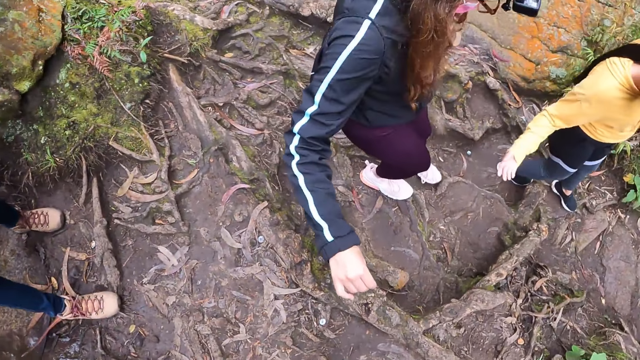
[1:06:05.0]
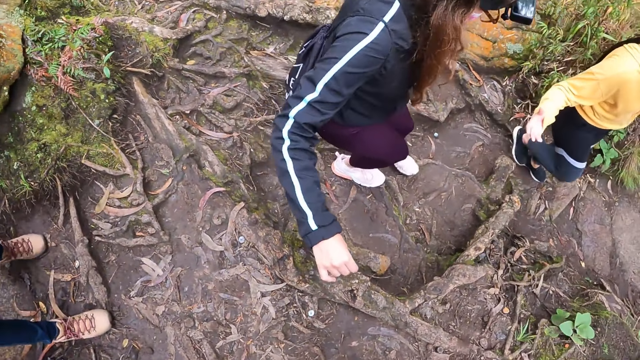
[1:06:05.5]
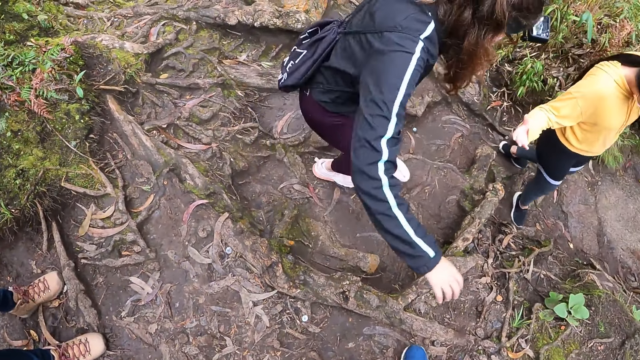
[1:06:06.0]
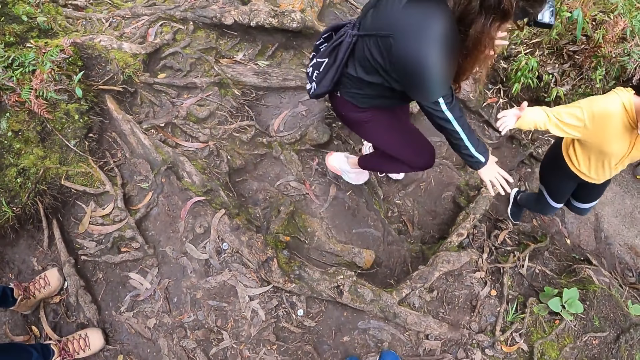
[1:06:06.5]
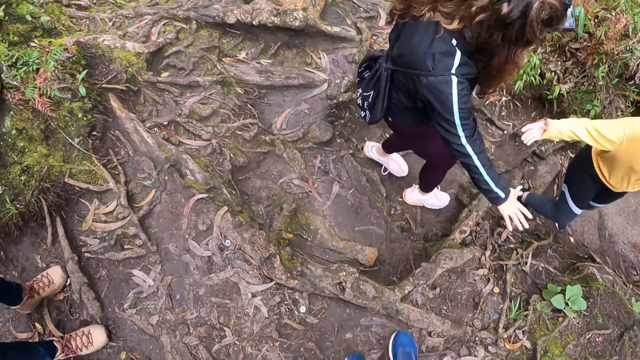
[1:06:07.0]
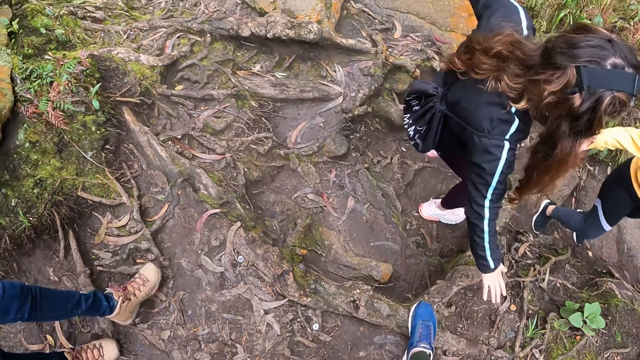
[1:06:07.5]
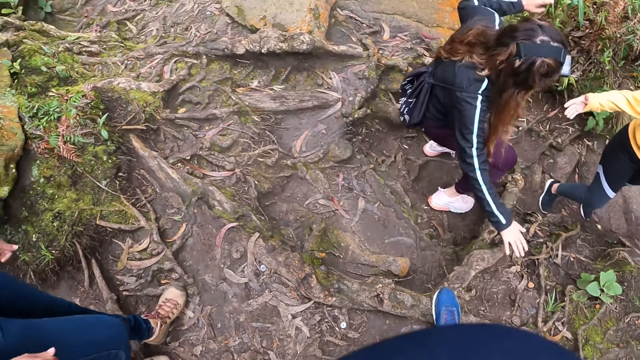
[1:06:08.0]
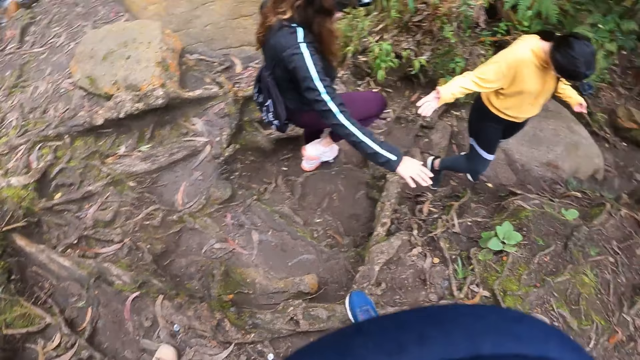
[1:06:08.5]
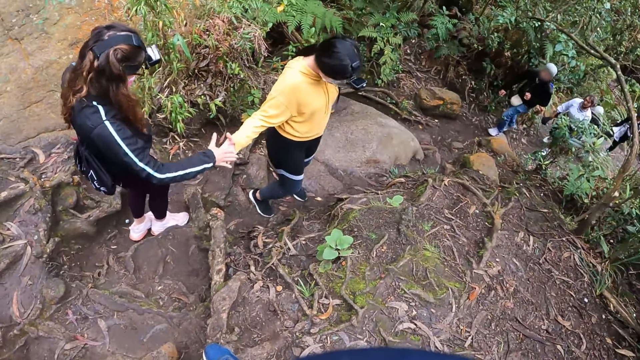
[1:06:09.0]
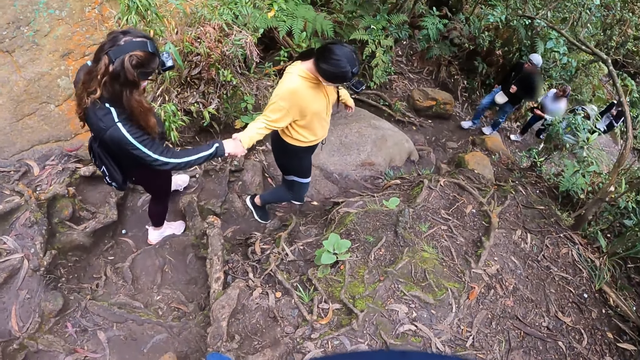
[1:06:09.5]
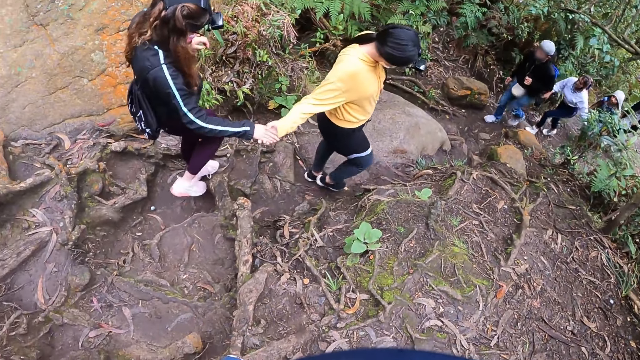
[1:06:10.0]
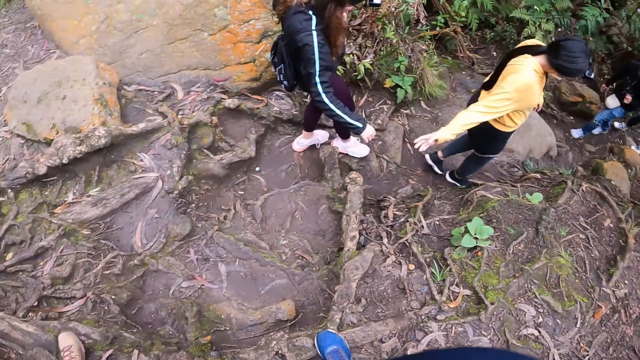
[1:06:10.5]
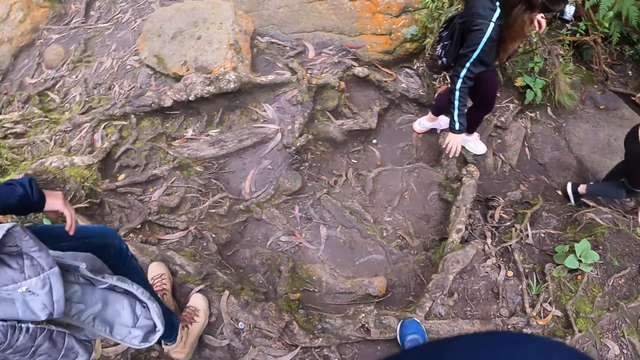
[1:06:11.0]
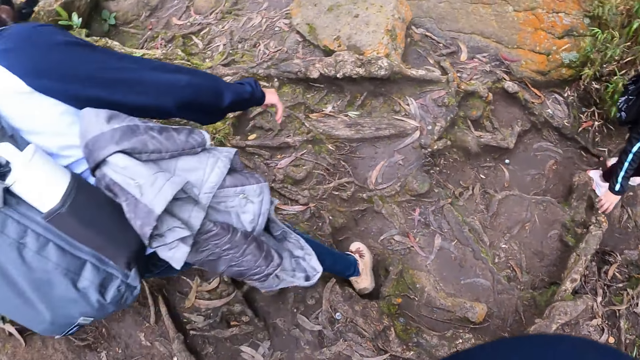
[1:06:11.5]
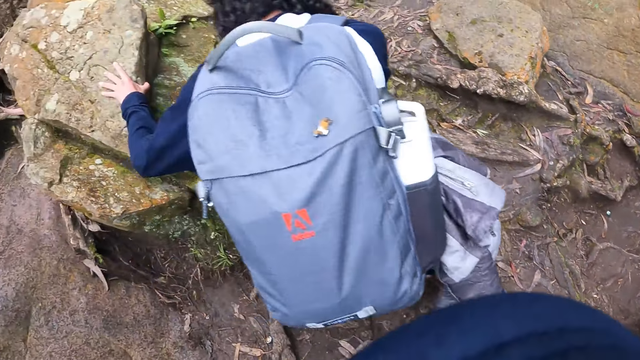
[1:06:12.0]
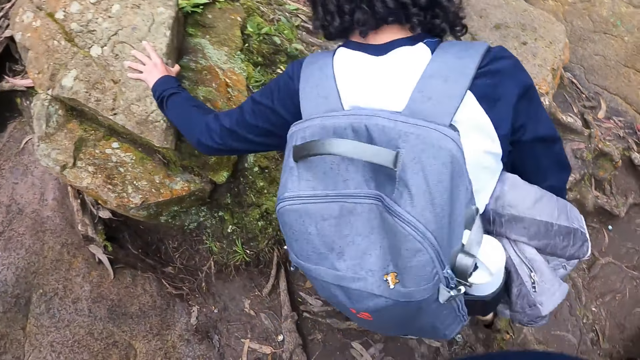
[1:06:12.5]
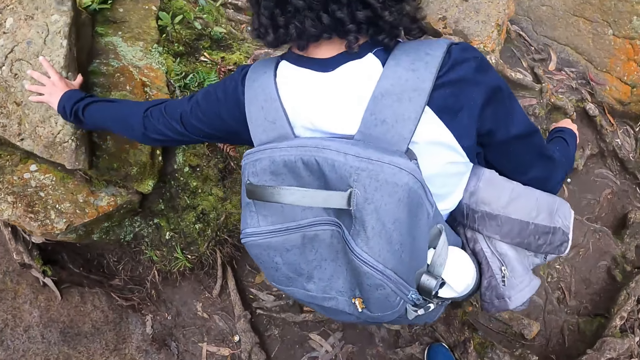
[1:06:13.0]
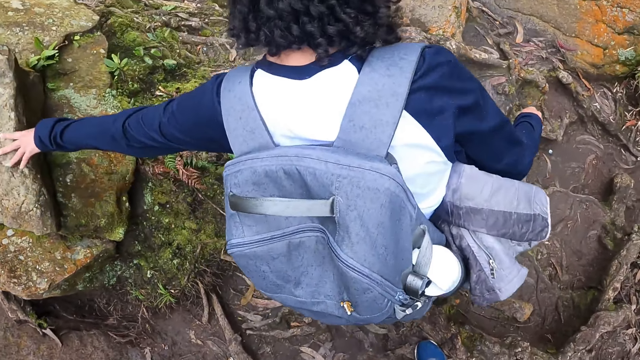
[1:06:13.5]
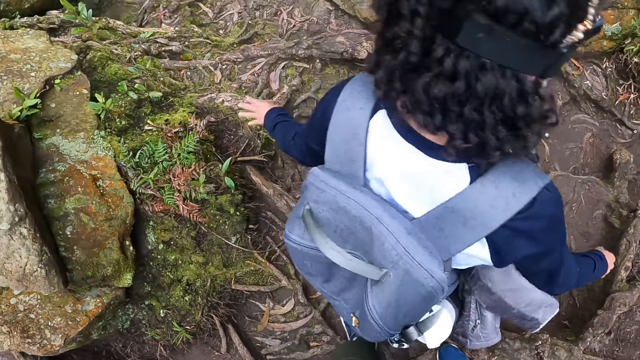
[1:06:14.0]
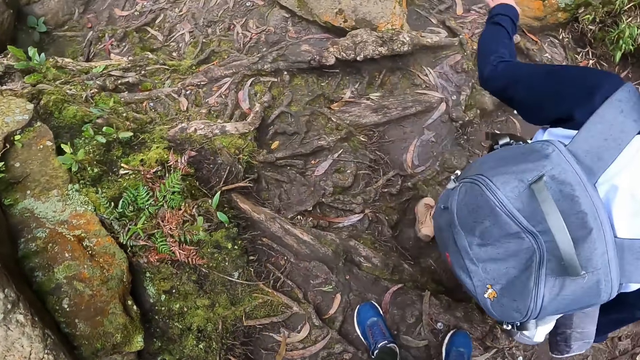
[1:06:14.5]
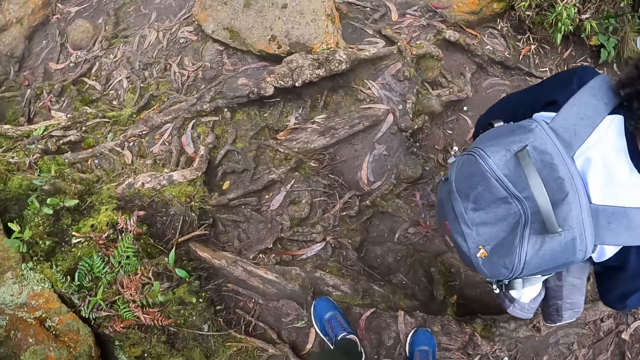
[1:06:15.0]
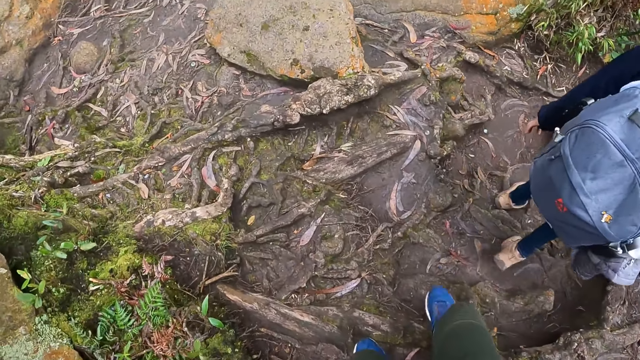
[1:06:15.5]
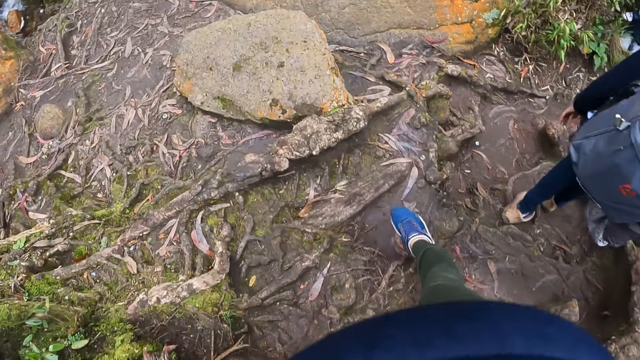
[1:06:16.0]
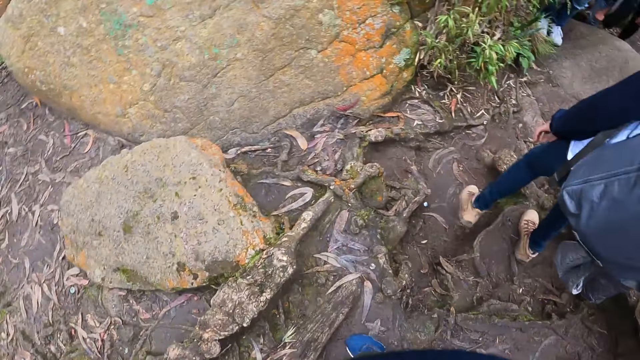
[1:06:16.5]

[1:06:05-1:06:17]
A woman hikes on the hill. A second woman looks around. A third woman stretches her right hand at the first woman. The second woman hikes on the hill. The first woman holds the third woman's hand. The third woman holds the first woman's hand. The first woman pulls the third woman with her right hand. The first woman and the third woman separate both hands. The first woman hikes on the hill. The second woman hikes on the hill. A fourth woman removes her left hand from a rock. The camera wearer hikes on the hill.

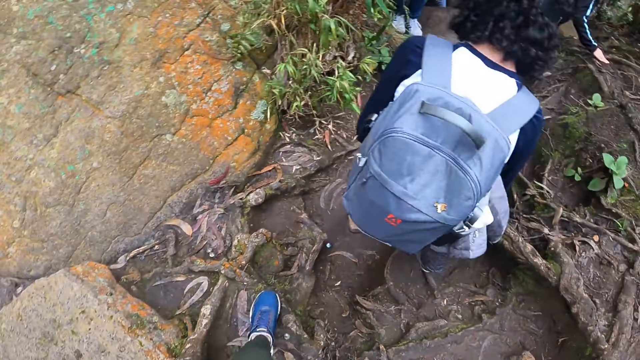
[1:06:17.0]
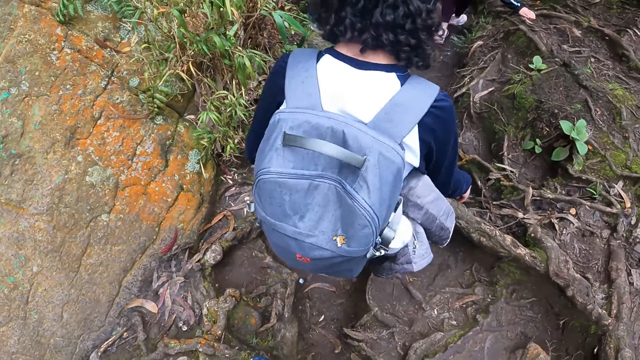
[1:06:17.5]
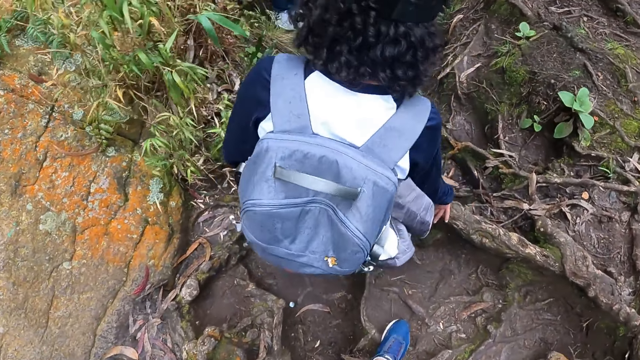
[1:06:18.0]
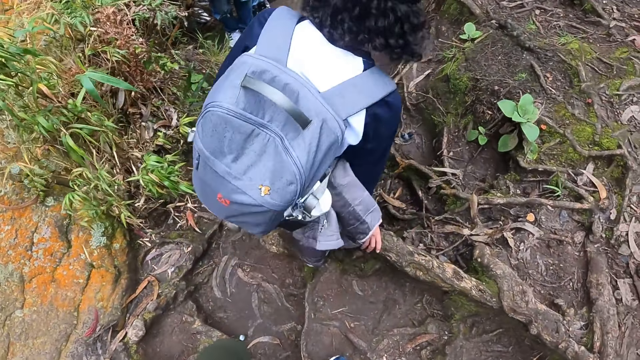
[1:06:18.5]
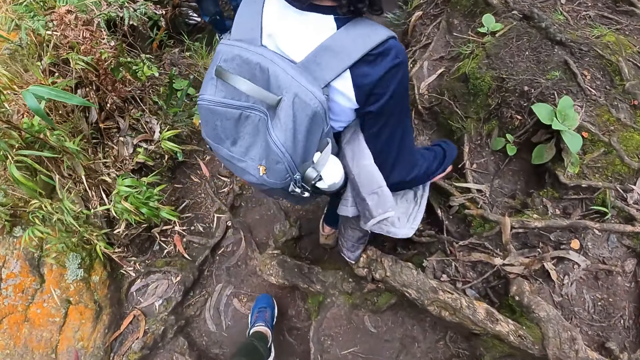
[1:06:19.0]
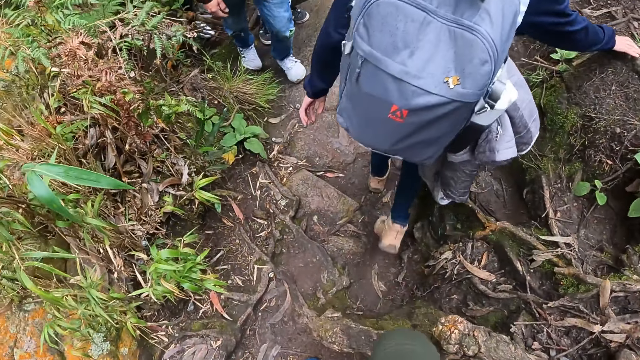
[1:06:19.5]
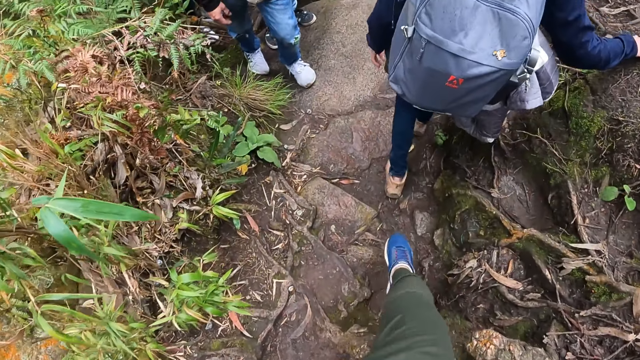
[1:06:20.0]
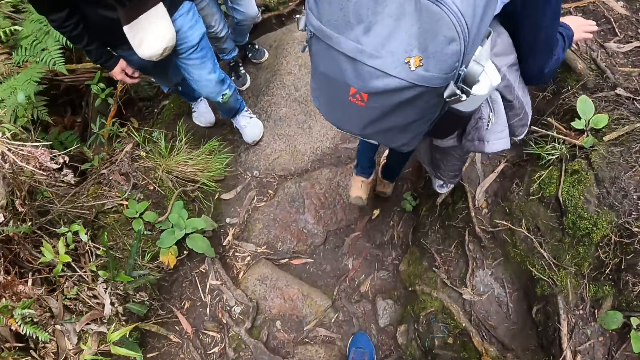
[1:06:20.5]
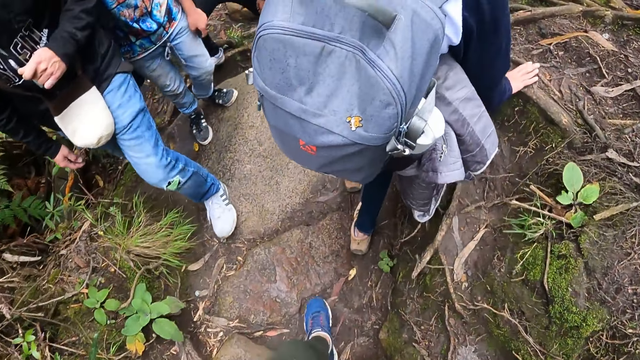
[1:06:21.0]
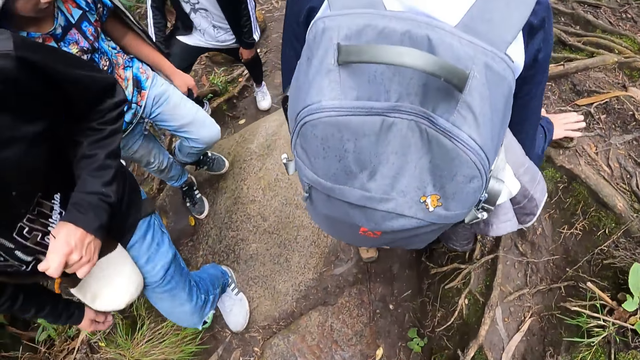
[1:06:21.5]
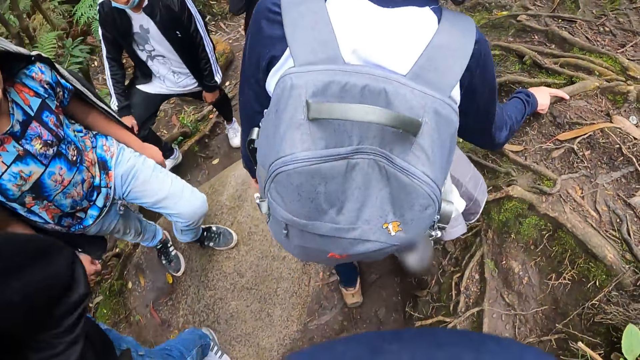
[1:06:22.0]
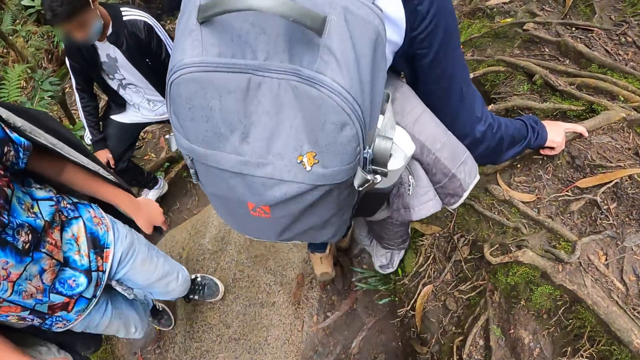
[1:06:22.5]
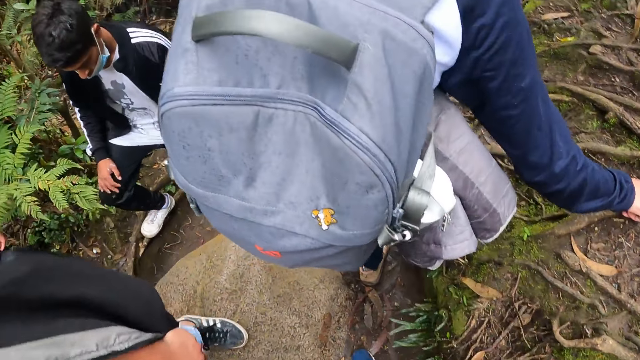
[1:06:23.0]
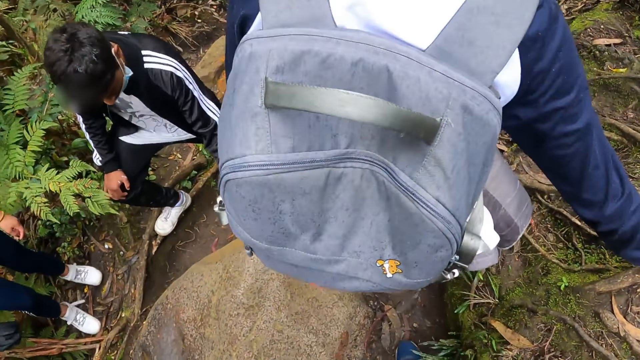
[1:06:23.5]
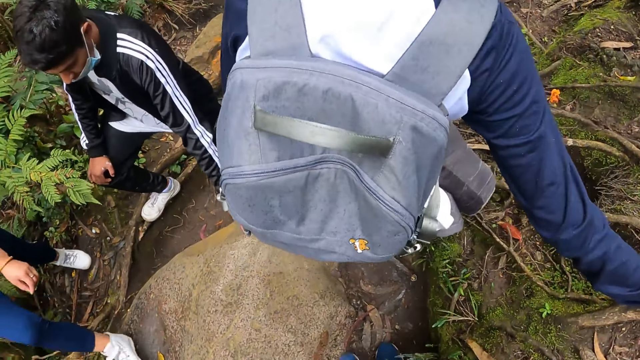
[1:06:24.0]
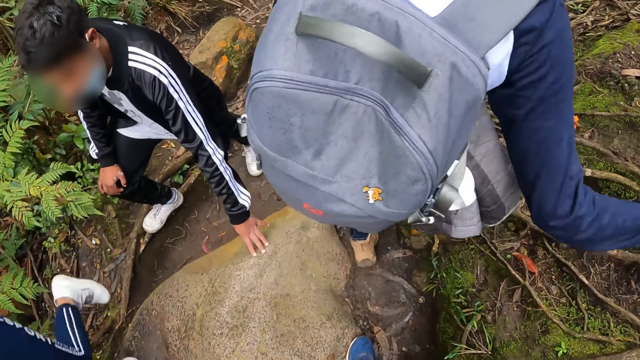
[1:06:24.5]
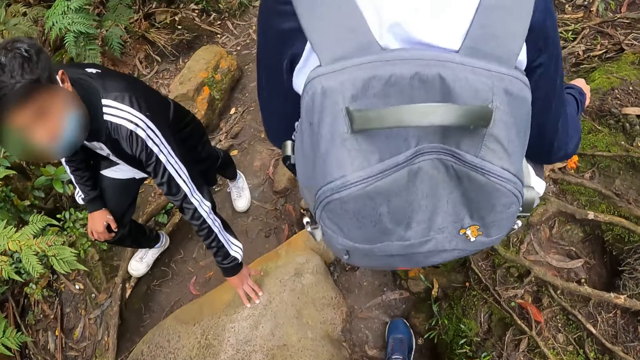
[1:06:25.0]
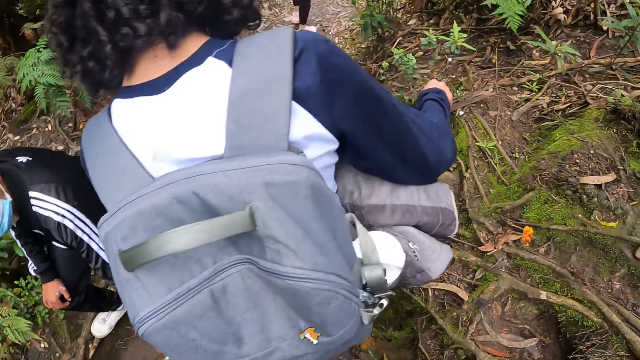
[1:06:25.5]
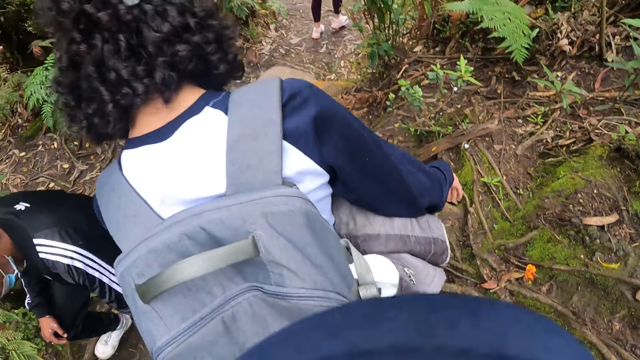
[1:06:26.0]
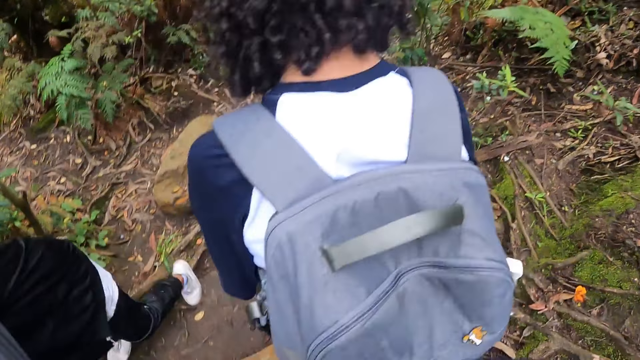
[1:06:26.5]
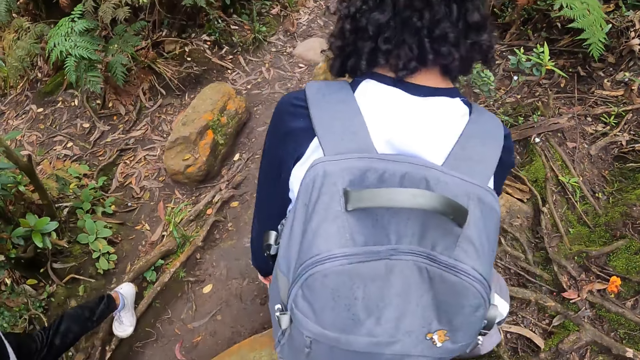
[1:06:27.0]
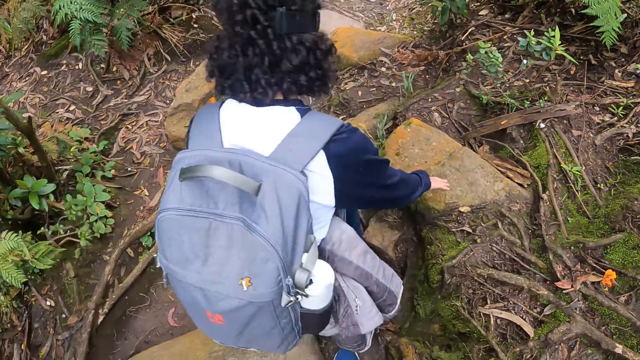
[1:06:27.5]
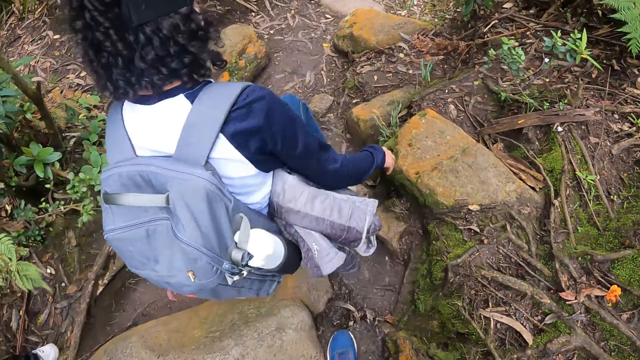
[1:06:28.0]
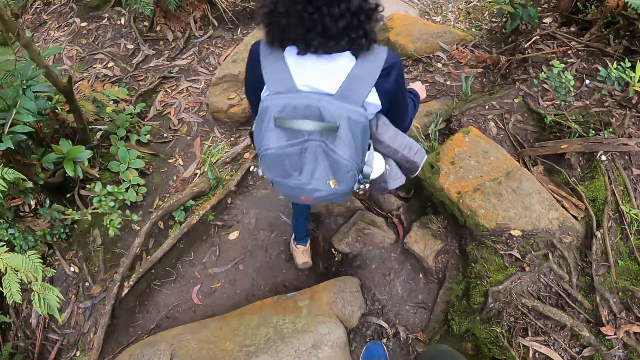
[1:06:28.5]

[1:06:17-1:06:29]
A woman hikes on the hill. The woman touches a root on the ground with her right hand and removes her right hand from the root on the ground. The woman touches the root on the ground with her right hand and removes her right hand from the root on the ground. The woman touches the root on the ground with her right hand and removes her right hand from the root on the ground. The woman hikes on the hill.
